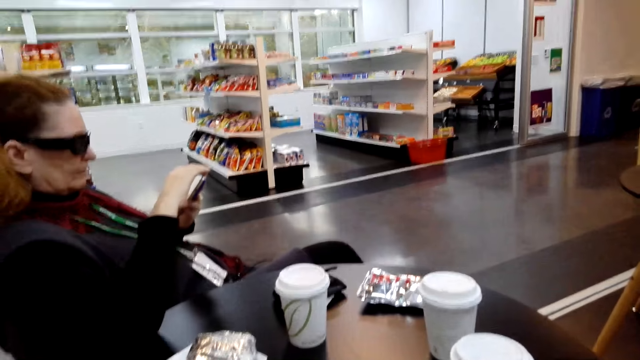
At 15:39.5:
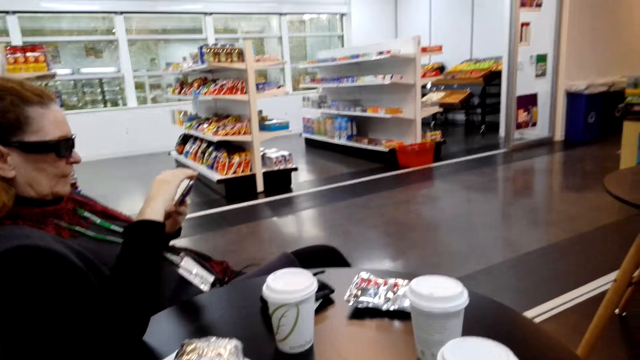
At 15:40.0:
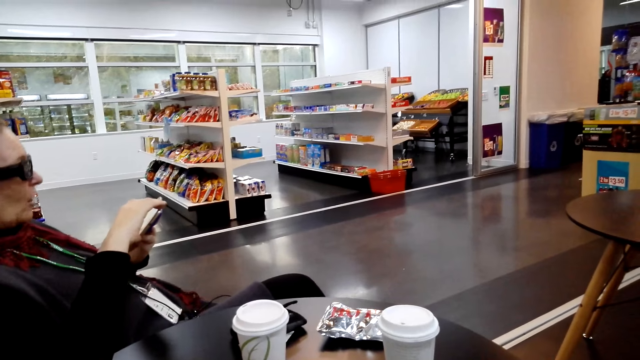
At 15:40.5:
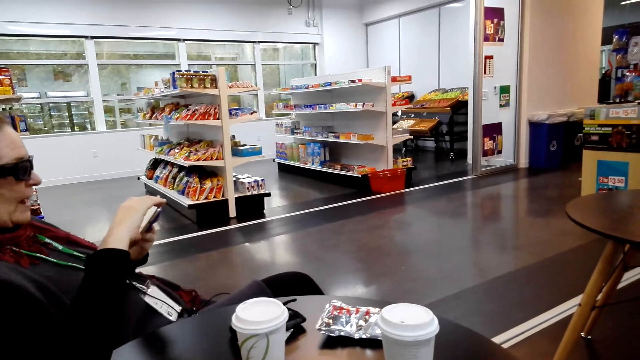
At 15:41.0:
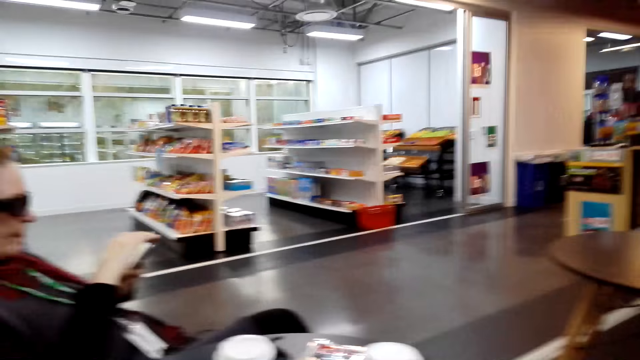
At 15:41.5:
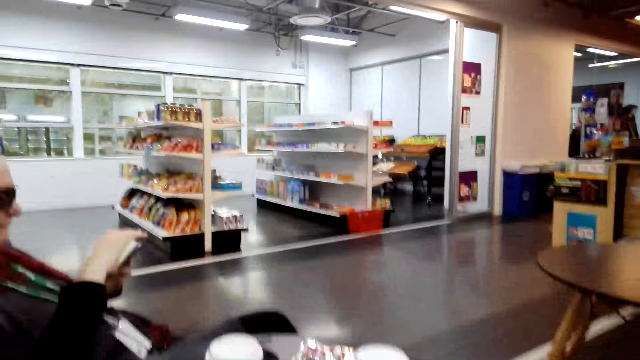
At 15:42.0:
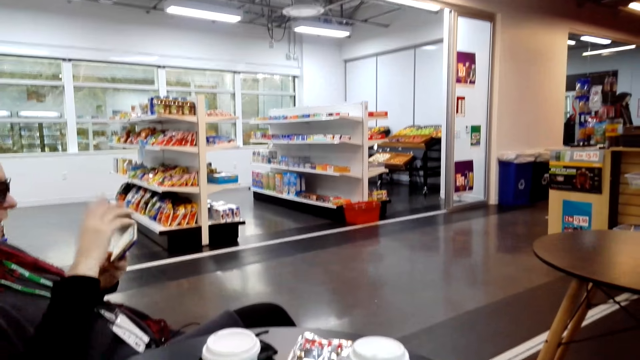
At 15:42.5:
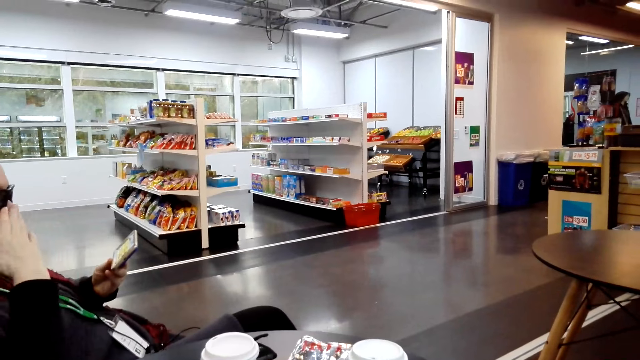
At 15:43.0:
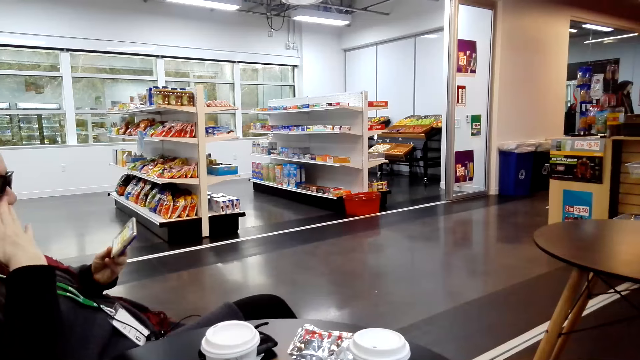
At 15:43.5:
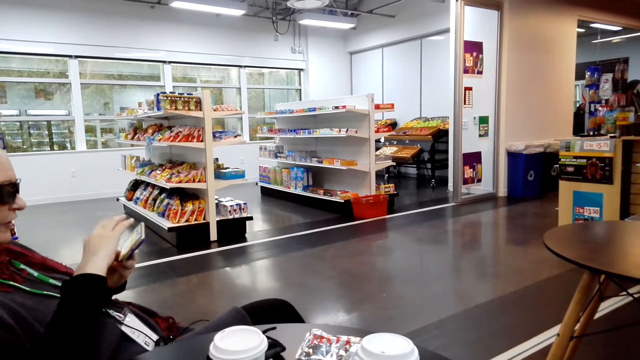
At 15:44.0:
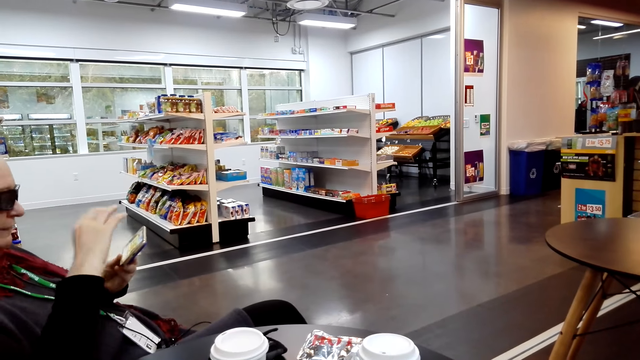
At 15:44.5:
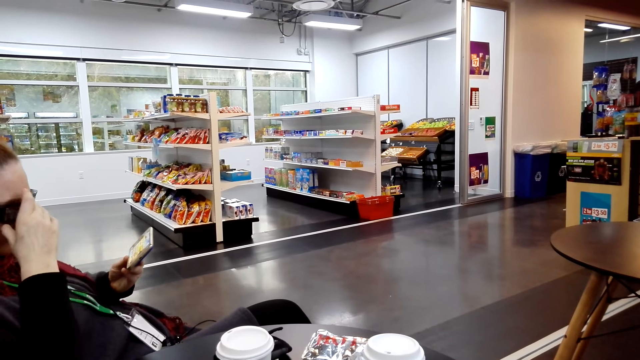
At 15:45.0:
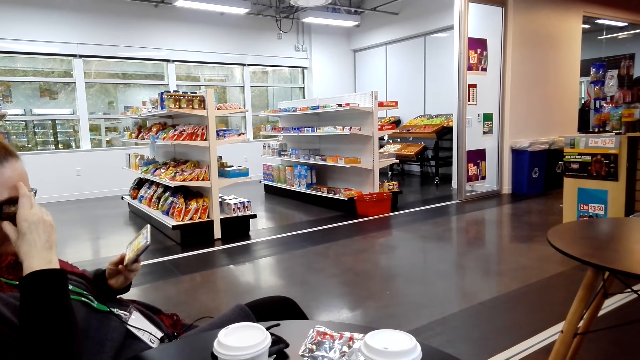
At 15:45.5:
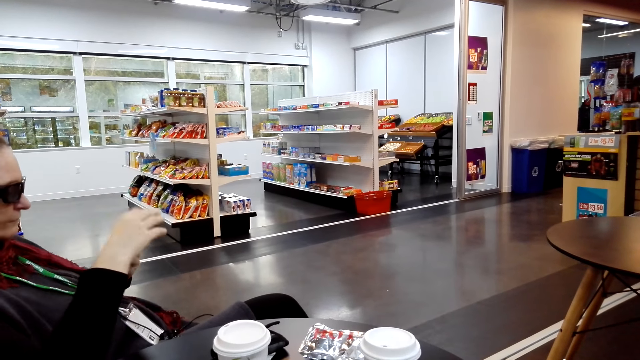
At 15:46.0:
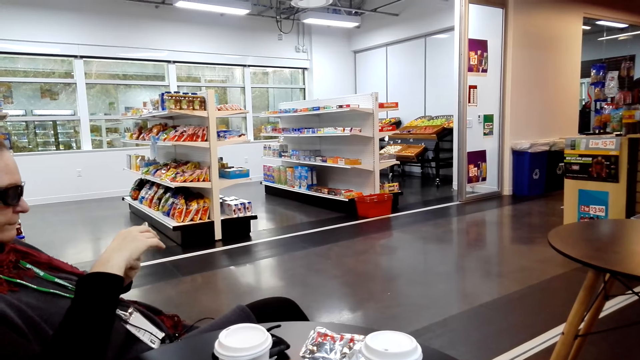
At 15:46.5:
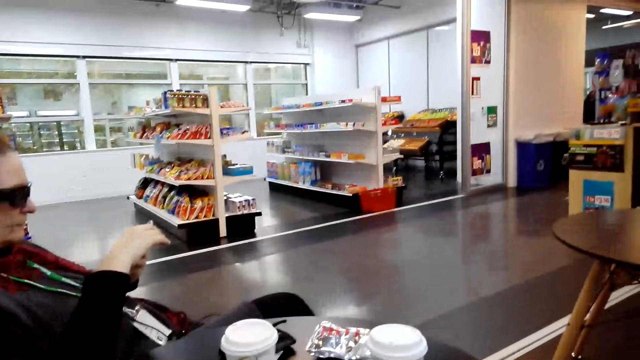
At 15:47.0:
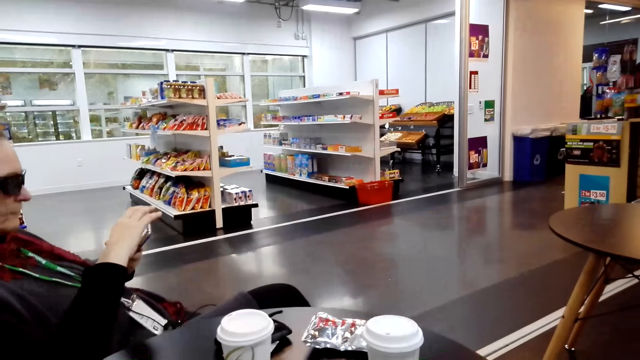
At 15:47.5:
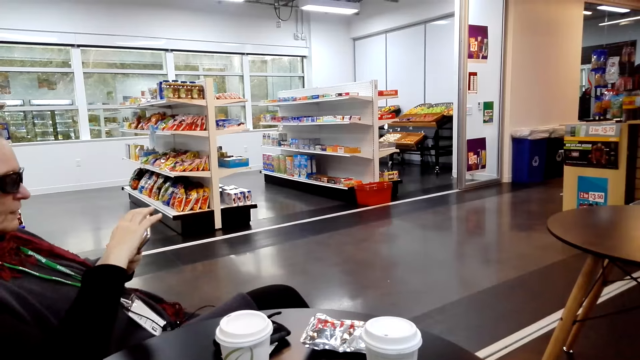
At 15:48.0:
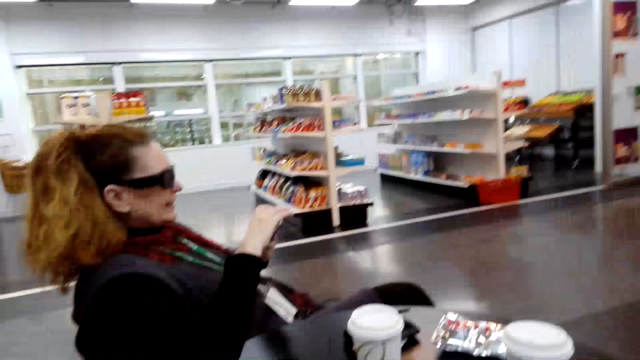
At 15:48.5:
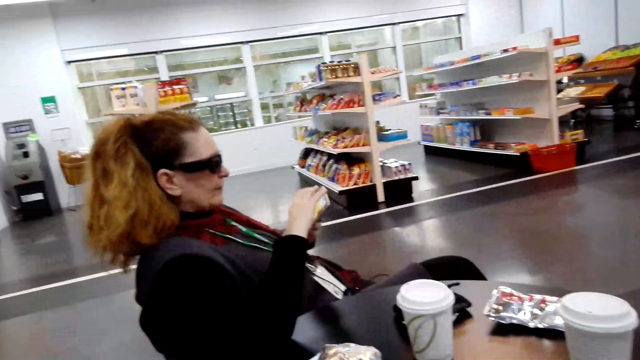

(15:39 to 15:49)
A woman adjusts her glasses.

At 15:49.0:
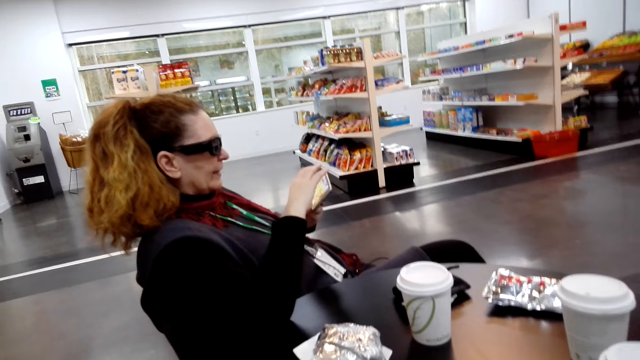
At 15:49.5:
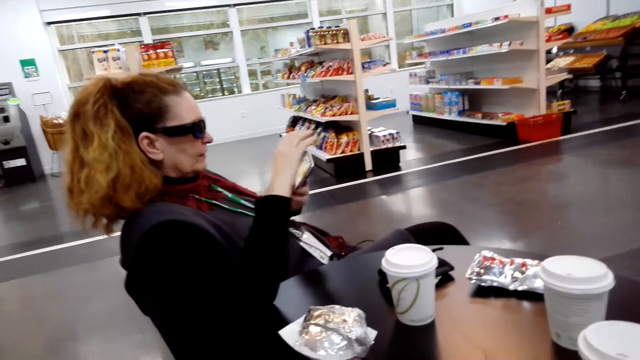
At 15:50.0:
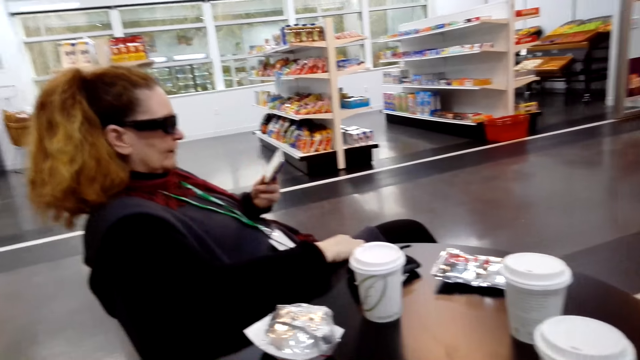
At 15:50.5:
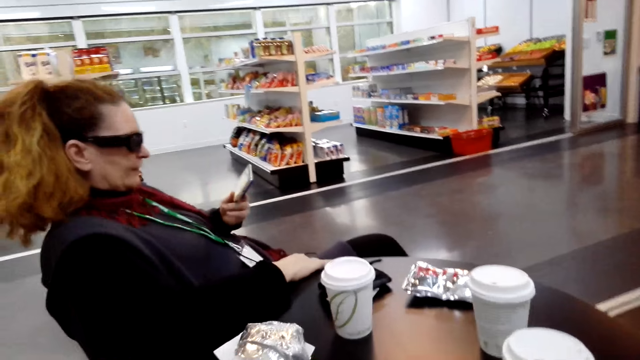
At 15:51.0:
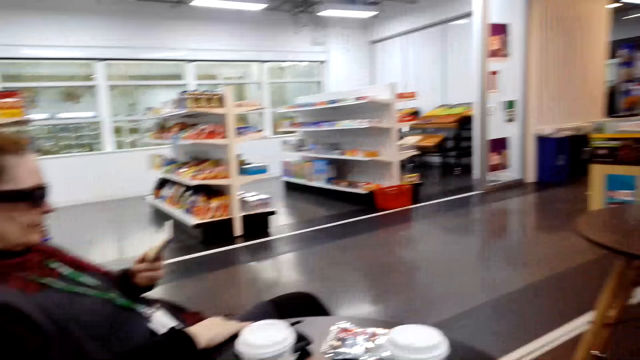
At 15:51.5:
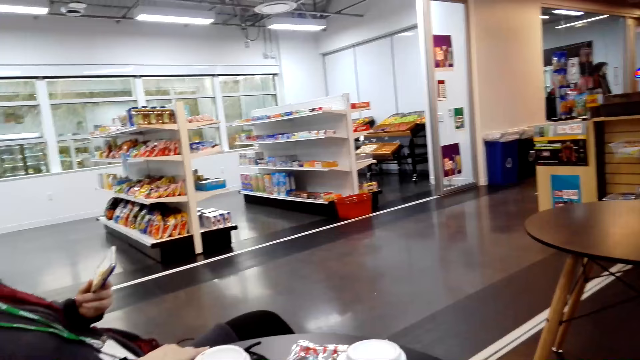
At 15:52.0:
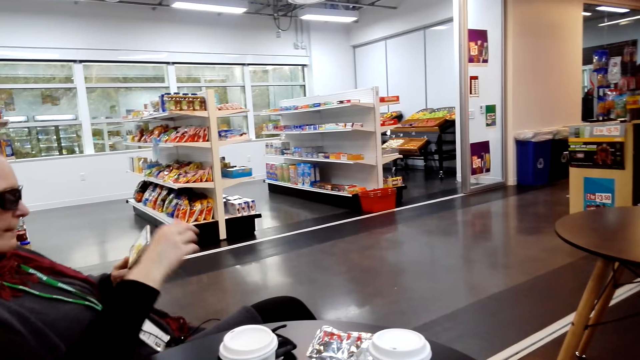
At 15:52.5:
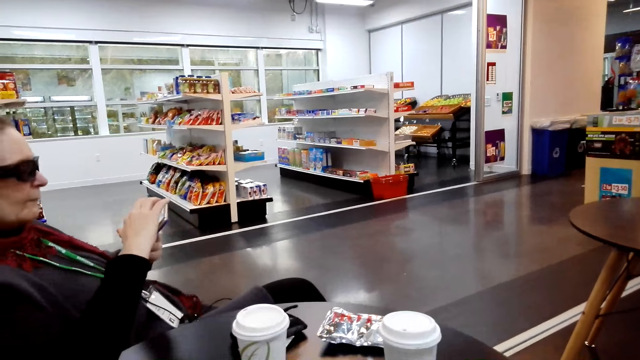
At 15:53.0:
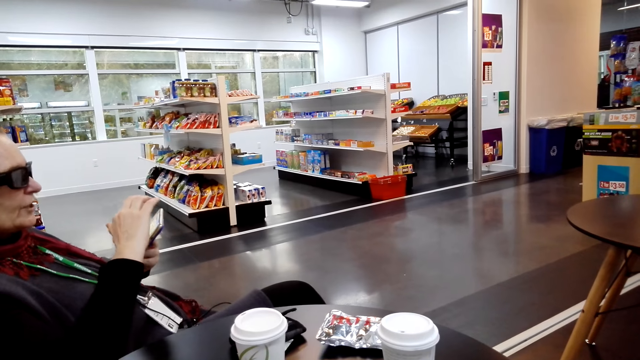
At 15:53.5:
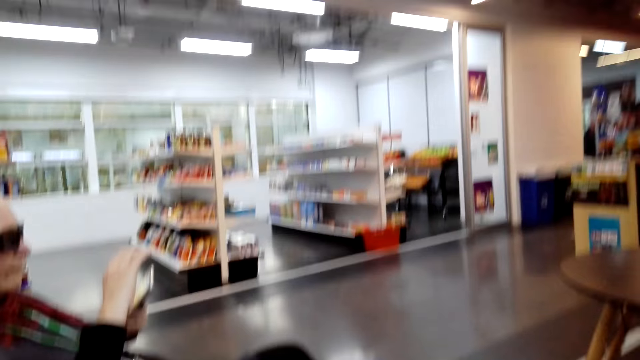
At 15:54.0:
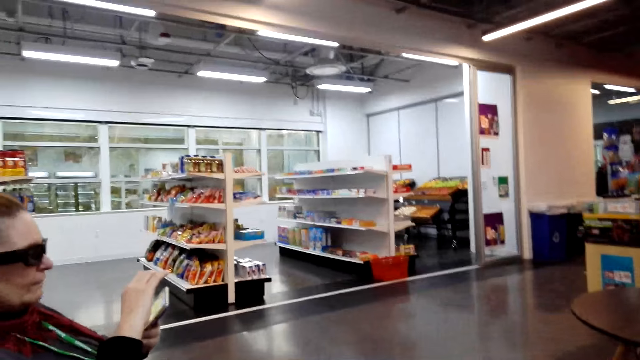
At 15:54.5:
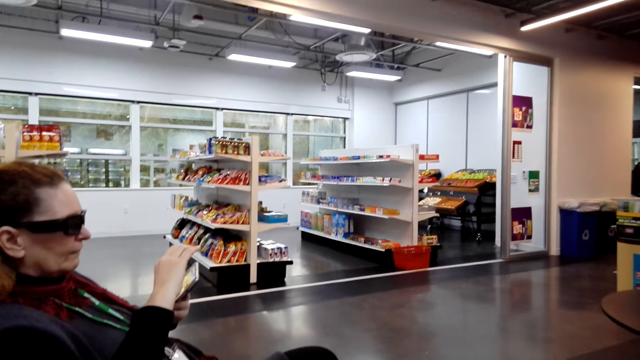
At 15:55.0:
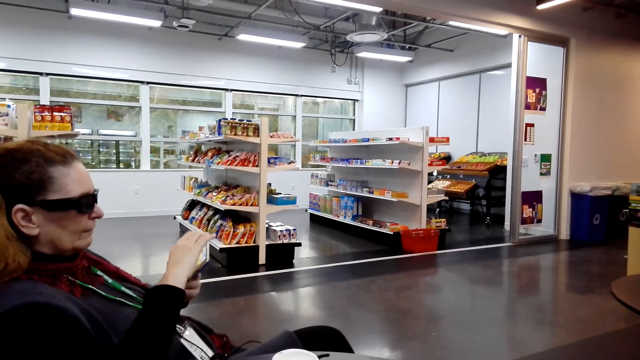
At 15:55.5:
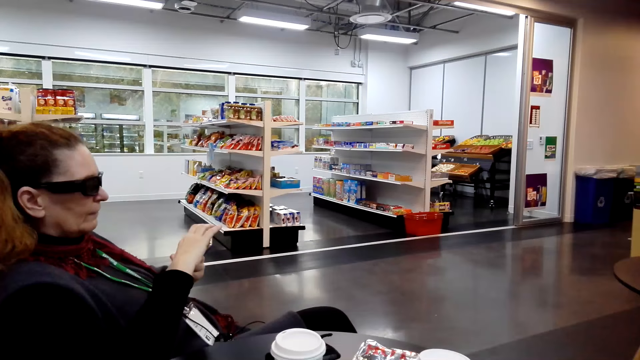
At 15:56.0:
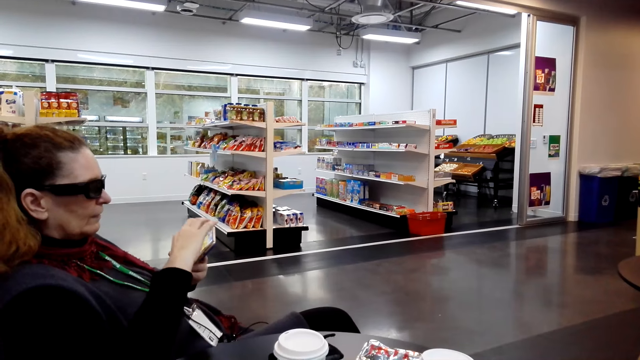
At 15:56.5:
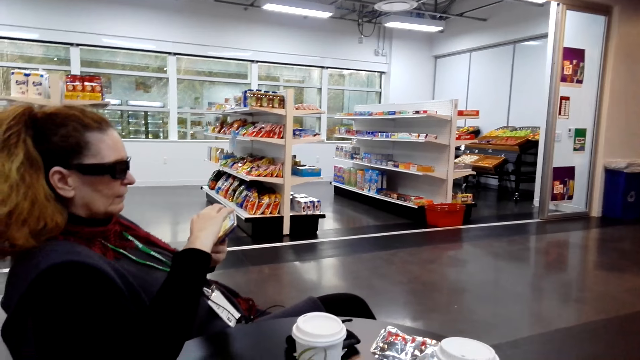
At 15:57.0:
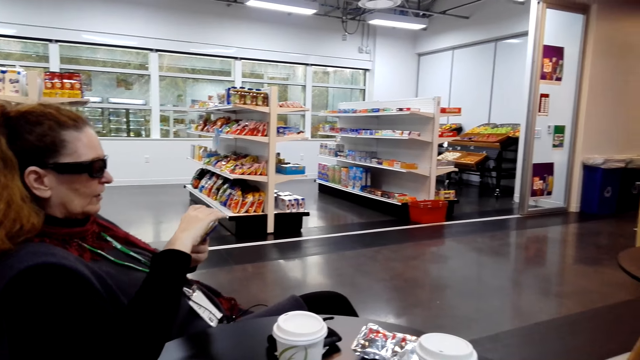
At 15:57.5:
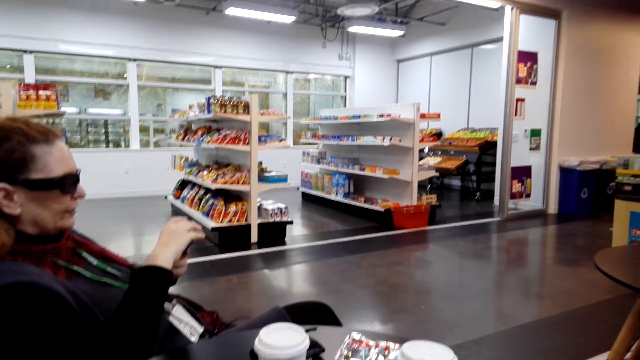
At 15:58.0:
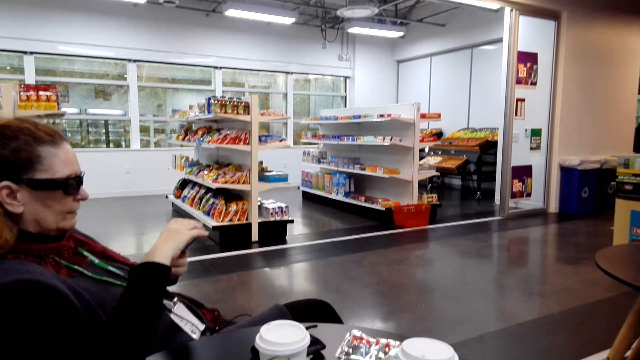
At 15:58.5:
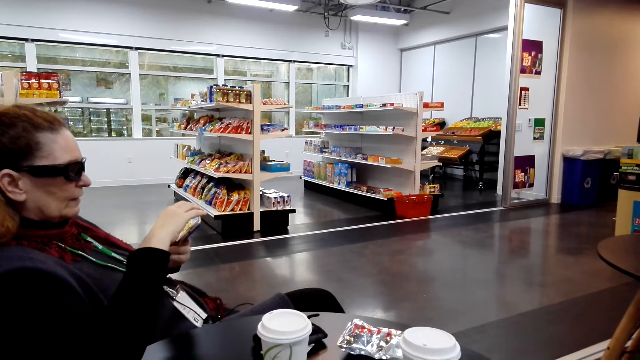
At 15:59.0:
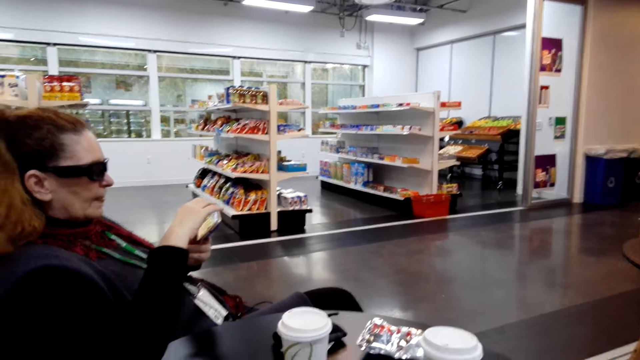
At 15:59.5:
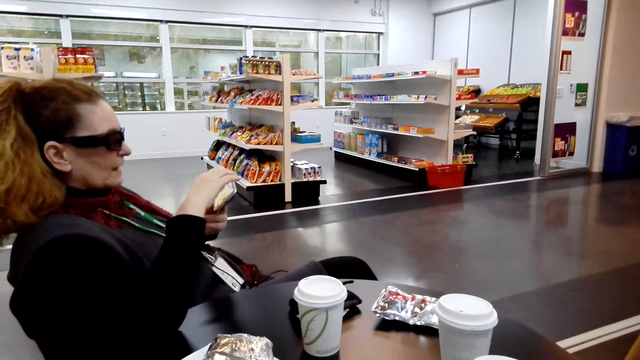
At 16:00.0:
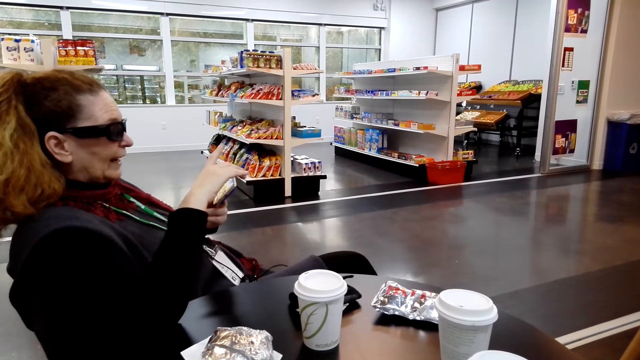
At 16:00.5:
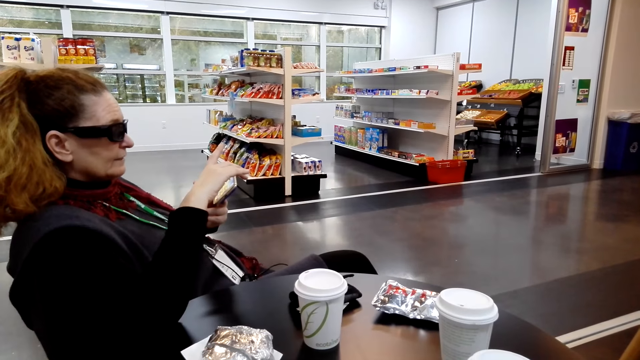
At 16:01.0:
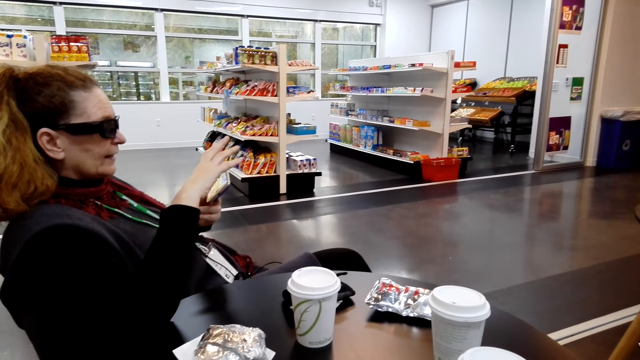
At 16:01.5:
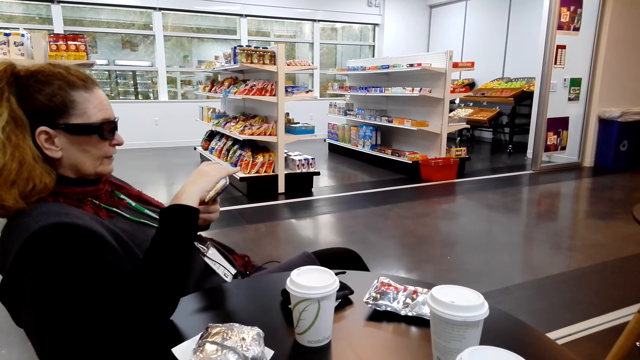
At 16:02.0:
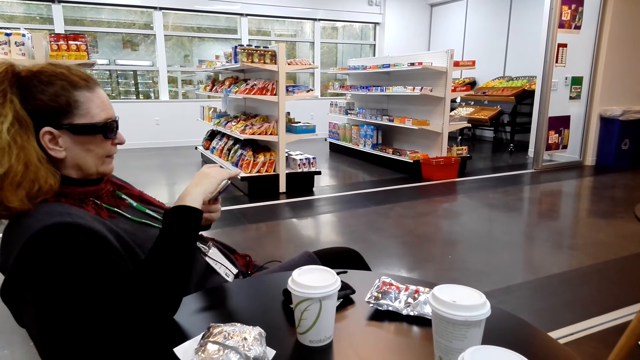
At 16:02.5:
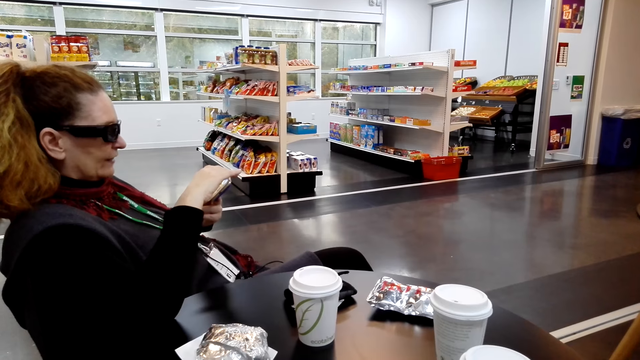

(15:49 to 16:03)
A woman puts her hand on the table. She scrolls her phone.
